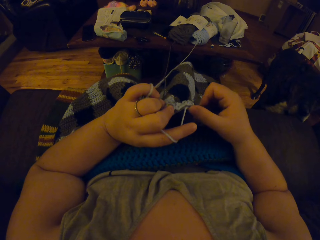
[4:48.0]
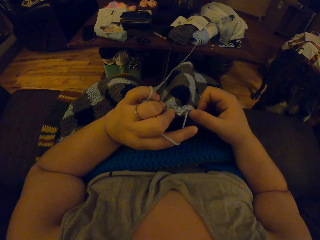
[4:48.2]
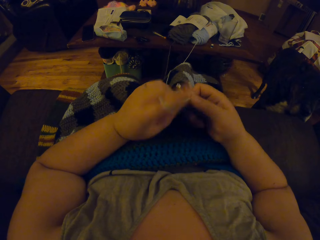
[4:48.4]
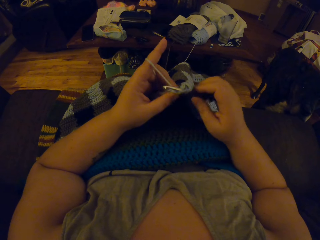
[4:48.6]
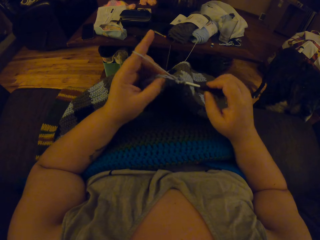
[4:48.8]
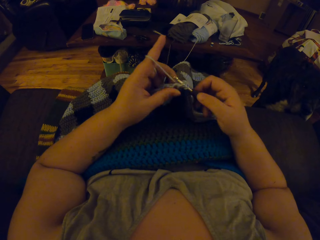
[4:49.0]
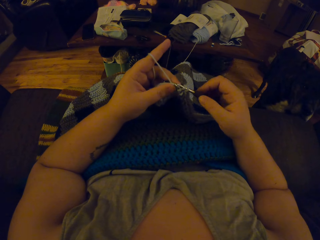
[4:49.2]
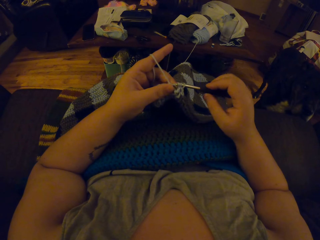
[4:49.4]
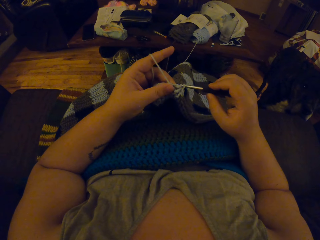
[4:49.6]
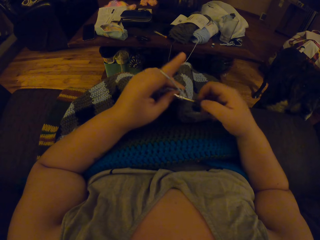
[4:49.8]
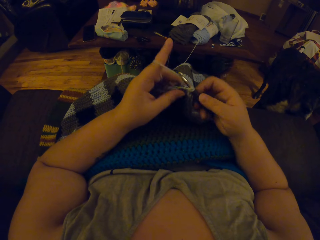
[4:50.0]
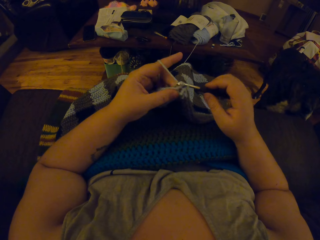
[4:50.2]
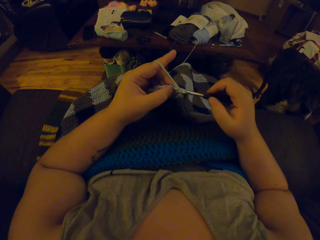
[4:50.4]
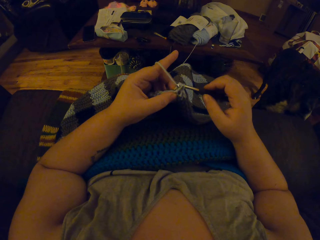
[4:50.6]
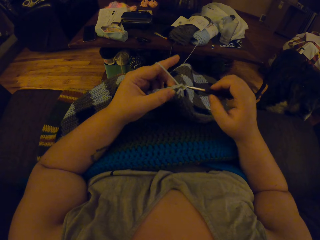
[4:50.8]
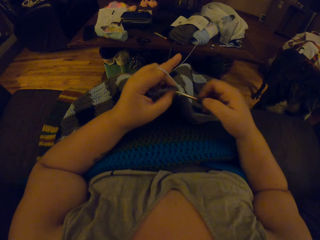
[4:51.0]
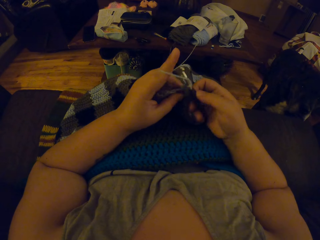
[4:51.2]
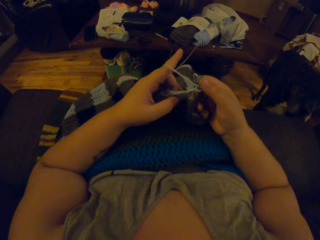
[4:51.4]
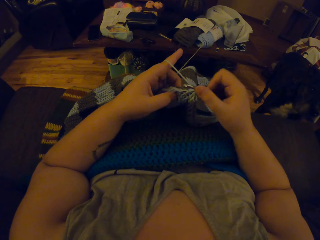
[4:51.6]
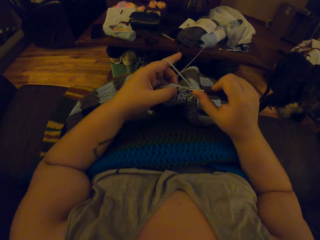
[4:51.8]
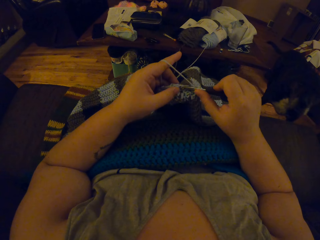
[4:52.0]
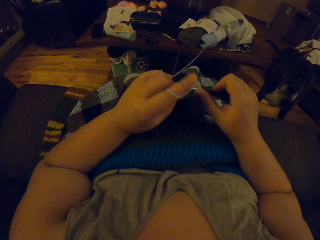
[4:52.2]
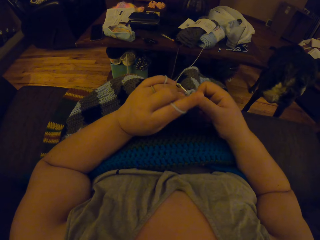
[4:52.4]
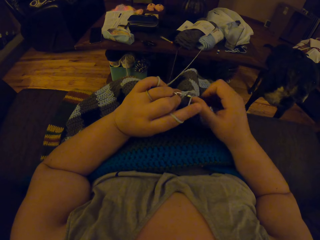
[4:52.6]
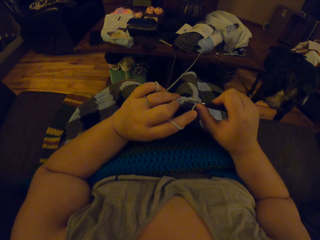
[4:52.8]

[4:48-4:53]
The camera wearer continues to crochet.

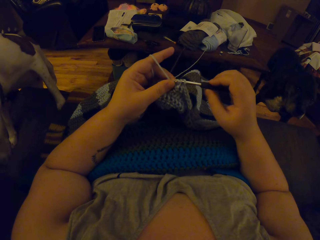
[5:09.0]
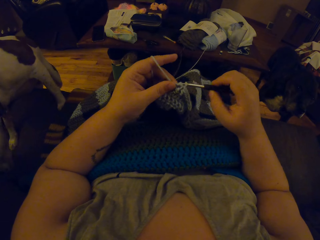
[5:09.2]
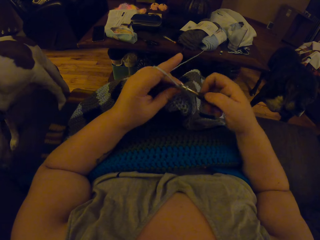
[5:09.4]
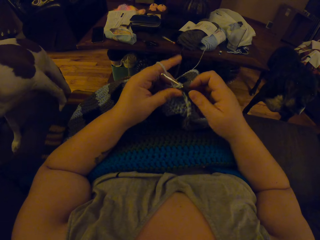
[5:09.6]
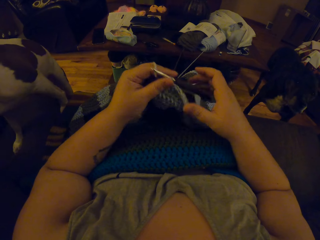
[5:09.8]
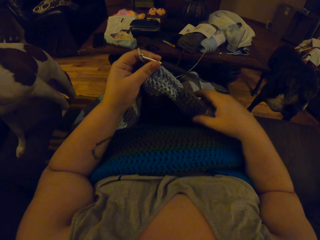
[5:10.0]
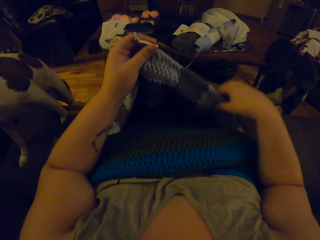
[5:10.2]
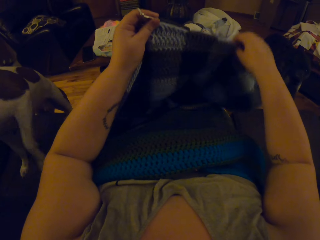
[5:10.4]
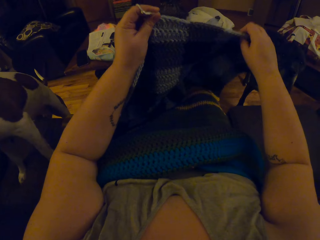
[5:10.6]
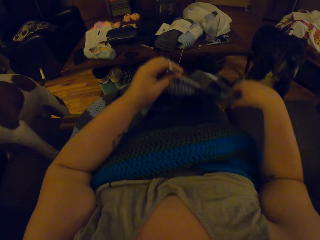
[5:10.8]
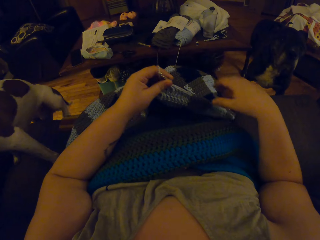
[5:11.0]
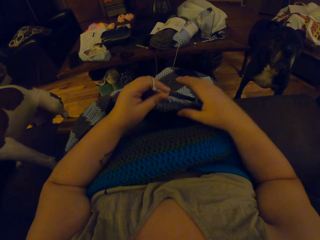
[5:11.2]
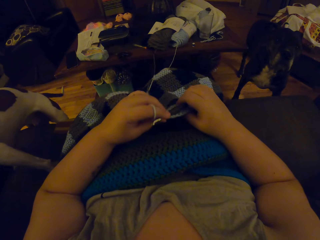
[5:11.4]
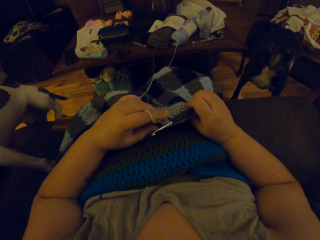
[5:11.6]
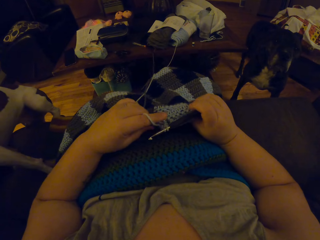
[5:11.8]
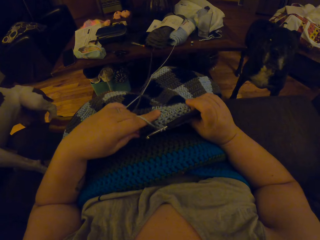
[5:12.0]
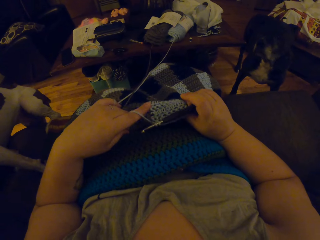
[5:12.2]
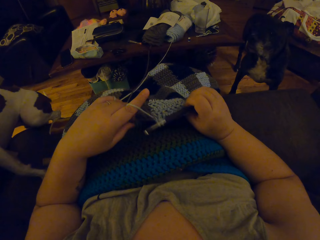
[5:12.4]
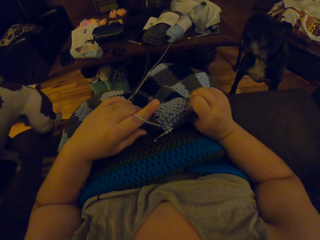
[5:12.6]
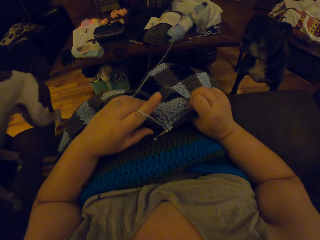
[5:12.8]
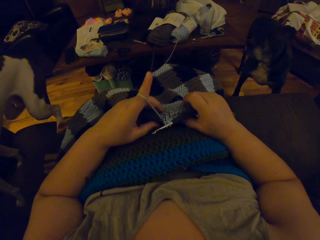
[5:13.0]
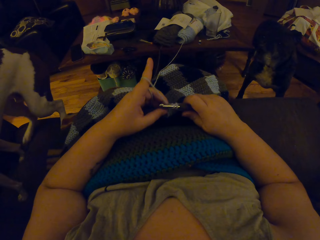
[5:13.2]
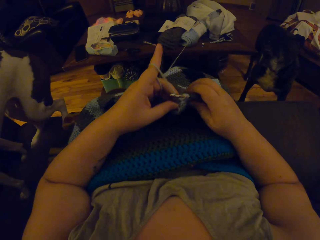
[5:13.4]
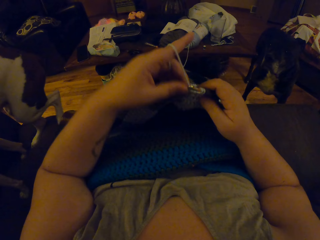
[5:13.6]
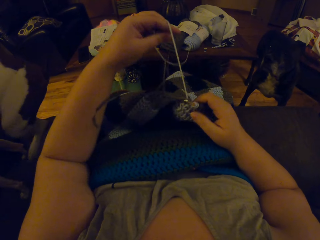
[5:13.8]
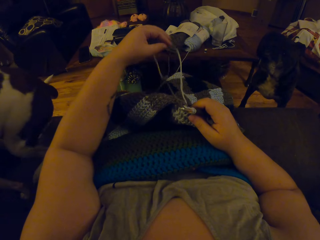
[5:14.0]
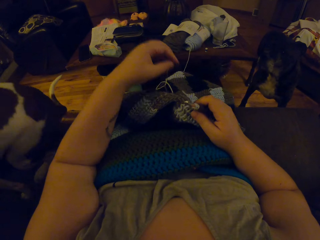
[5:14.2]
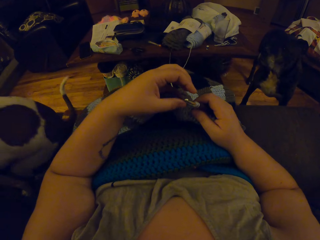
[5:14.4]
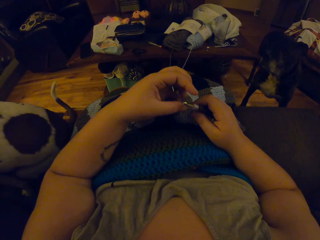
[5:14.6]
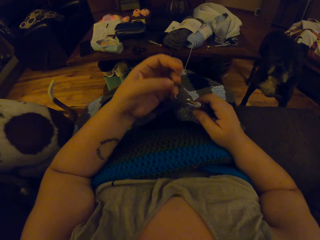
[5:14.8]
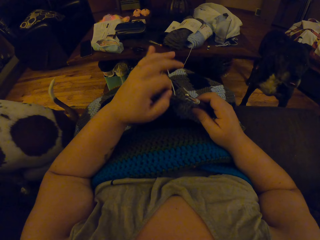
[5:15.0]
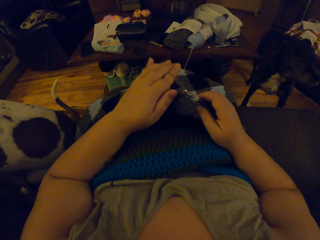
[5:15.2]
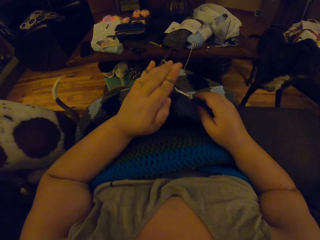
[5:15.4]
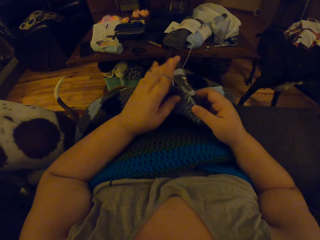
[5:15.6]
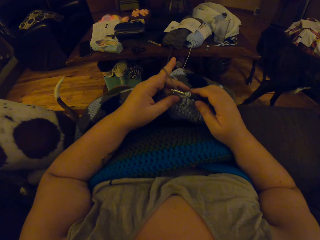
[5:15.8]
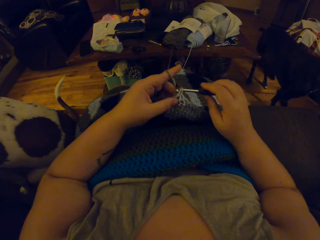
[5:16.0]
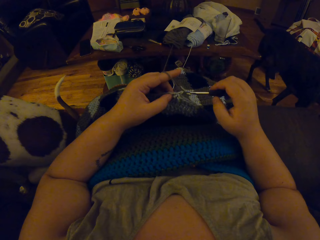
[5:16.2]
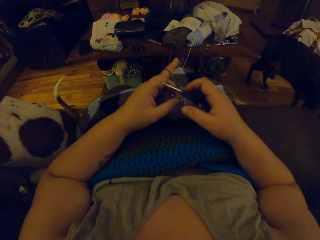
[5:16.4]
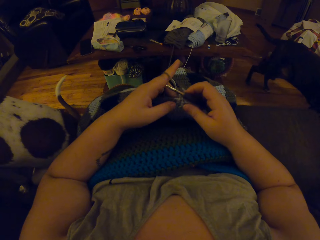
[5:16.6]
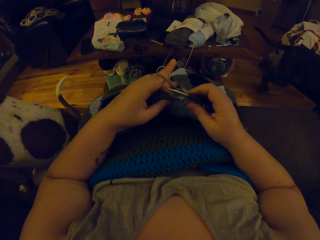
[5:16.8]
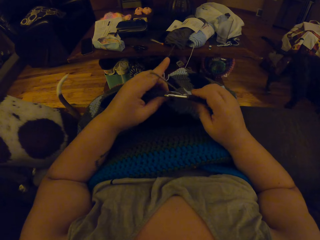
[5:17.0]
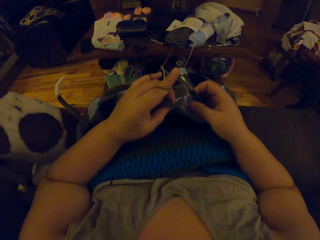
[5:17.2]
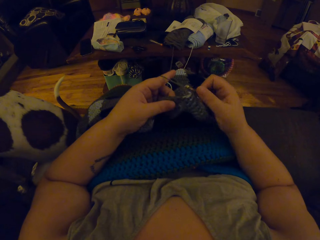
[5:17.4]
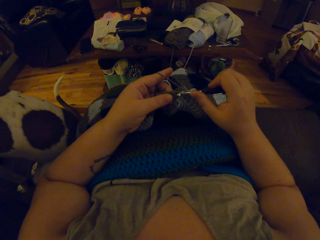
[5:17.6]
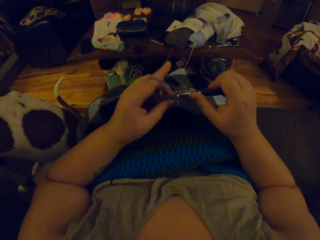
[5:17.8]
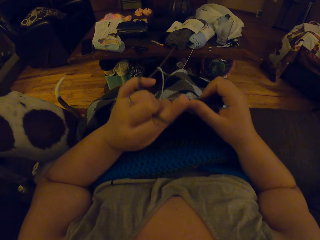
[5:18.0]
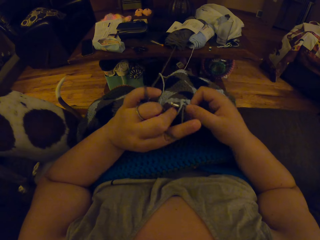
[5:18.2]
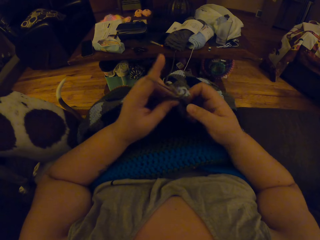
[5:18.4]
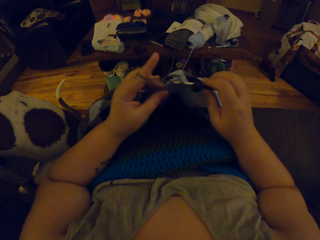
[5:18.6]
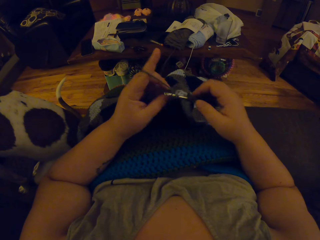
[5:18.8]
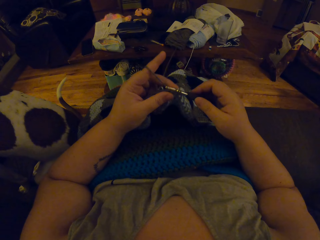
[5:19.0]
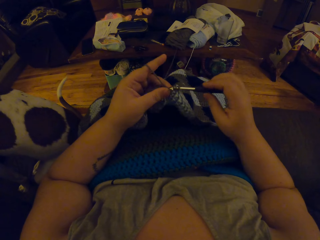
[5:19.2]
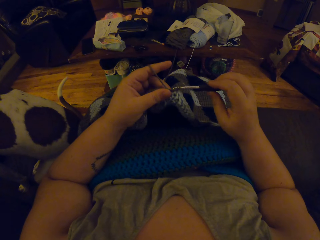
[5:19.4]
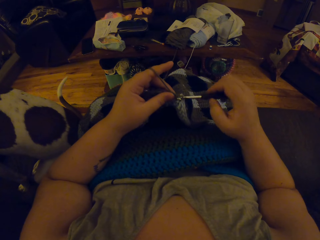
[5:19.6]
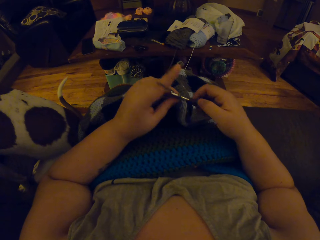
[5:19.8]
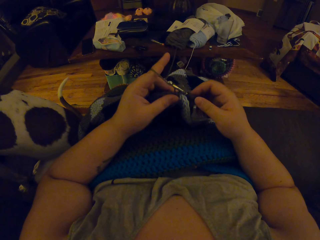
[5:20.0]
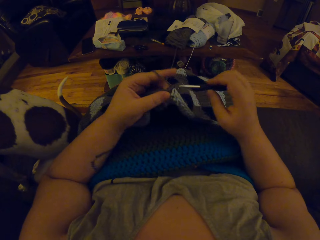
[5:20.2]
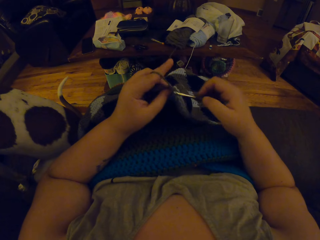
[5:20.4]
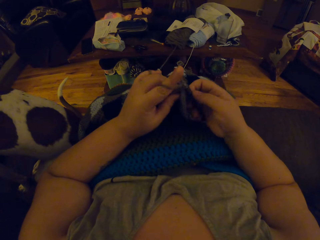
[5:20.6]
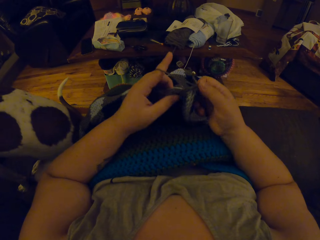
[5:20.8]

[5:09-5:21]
The camera wearer lifts the fabric up. They stretch the crochet material. They put the fabric on his lap. They continue weaving. They roll the yarn on her left index finger. They continue to crochet.

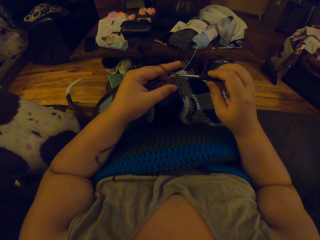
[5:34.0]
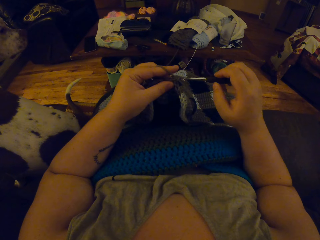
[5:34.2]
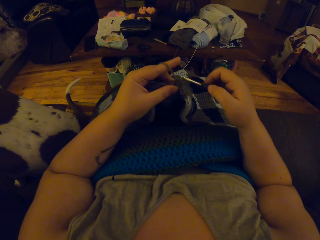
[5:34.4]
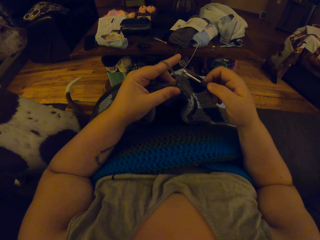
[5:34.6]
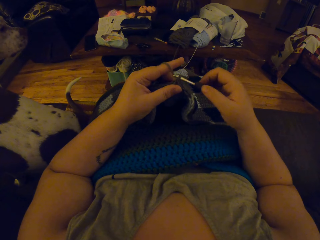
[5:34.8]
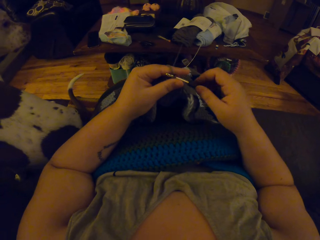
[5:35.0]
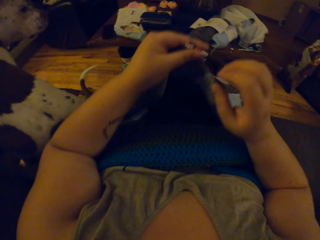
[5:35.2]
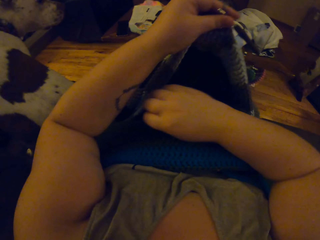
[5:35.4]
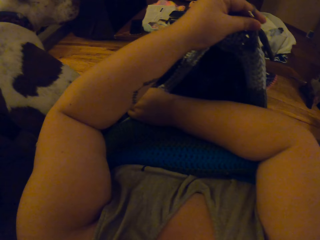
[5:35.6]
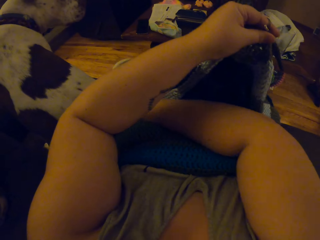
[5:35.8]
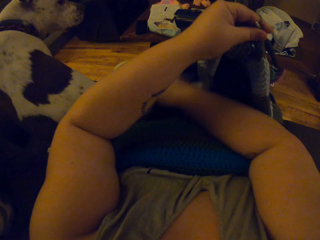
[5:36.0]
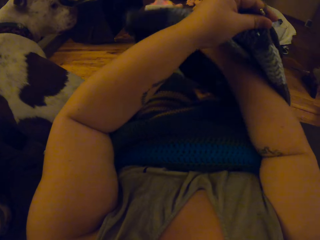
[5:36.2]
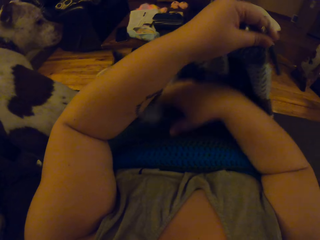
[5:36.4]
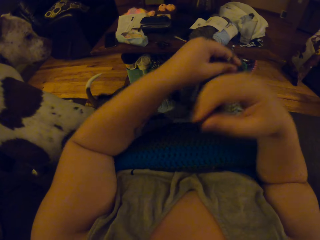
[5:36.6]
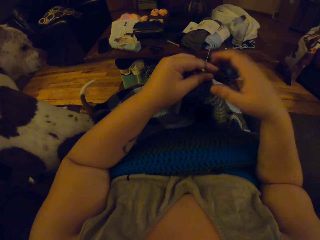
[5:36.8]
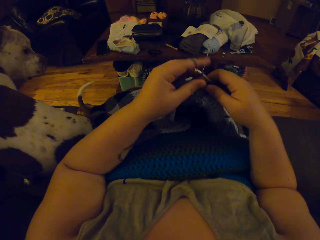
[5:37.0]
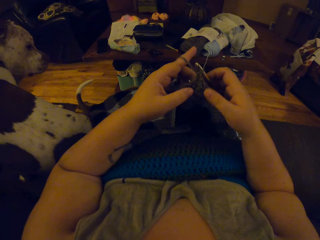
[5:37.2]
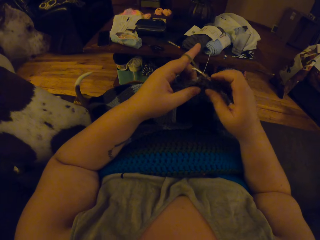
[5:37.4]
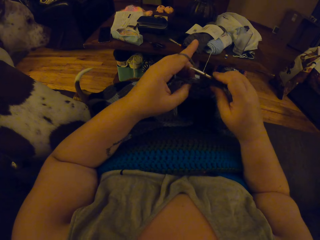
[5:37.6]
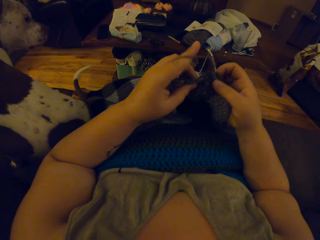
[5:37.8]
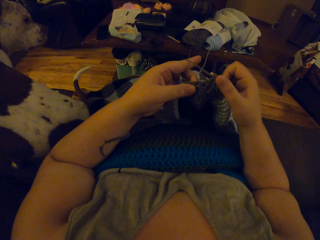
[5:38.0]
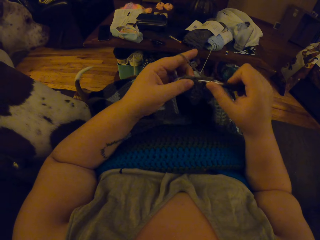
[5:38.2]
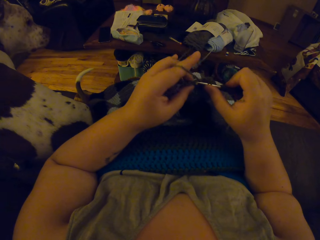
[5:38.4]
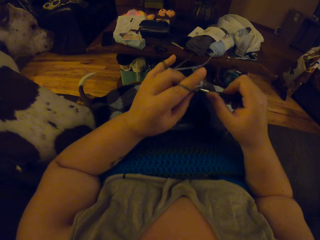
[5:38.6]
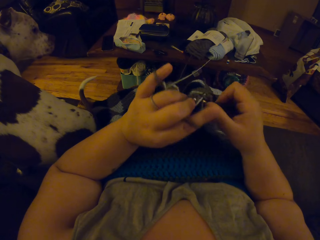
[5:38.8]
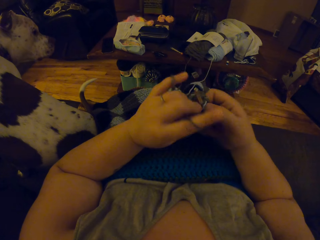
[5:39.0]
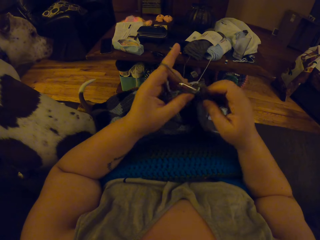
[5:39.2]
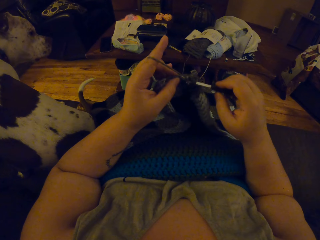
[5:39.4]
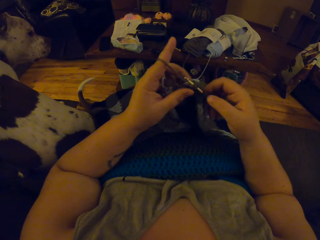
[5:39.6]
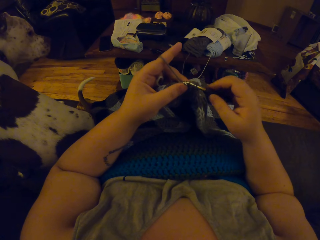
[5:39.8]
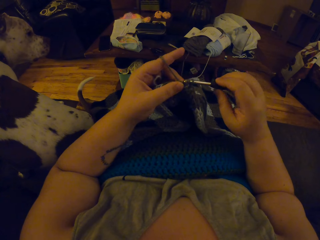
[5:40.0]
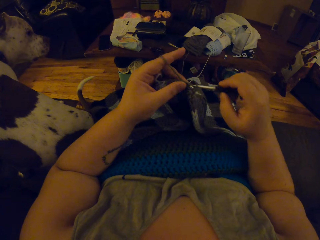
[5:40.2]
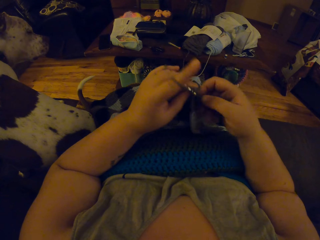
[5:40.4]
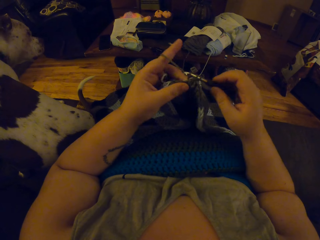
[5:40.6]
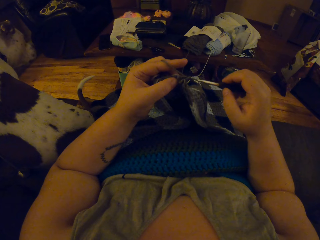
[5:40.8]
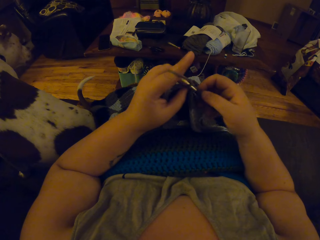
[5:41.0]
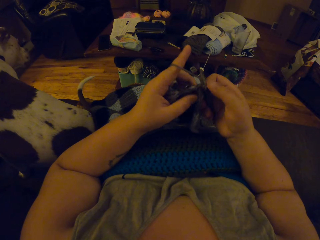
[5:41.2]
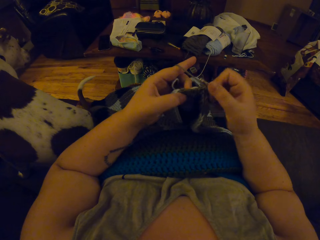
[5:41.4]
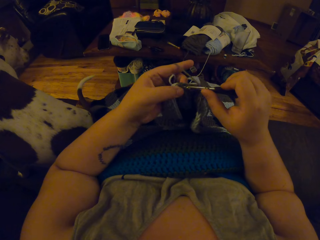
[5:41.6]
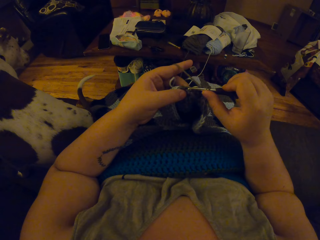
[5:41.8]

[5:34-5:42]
The camera wearer adjusts the crochet material. She lifts up one edge of the fabric with her right hand. She continues to crochet.
